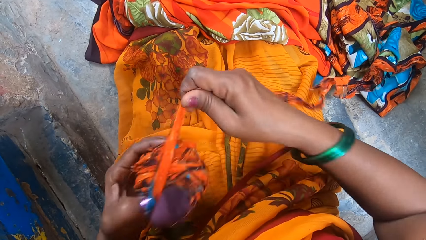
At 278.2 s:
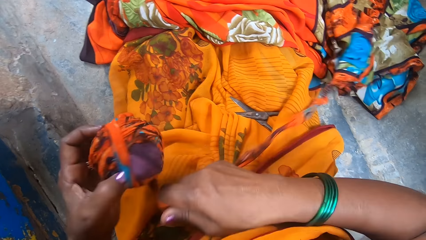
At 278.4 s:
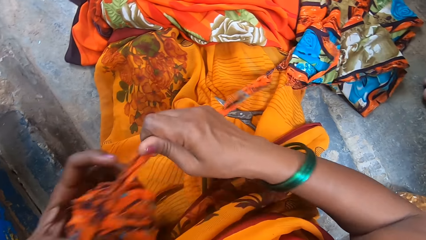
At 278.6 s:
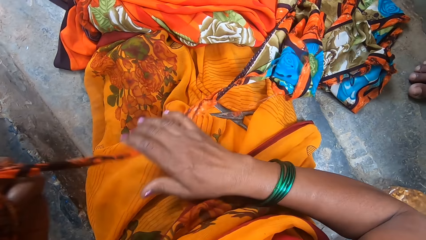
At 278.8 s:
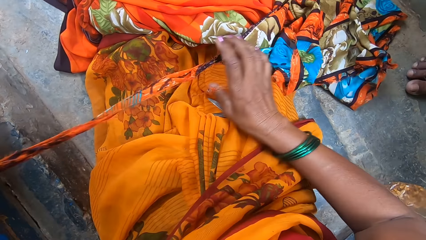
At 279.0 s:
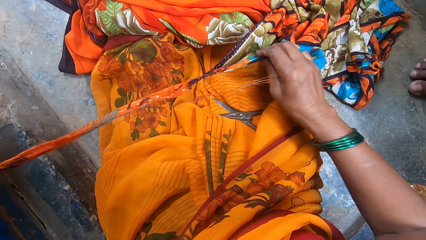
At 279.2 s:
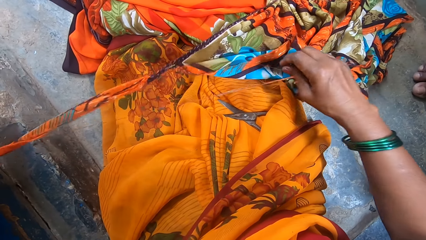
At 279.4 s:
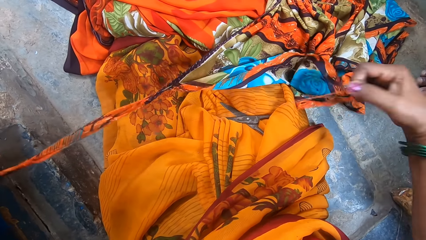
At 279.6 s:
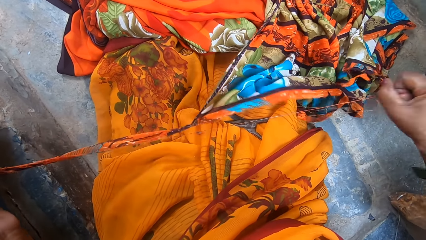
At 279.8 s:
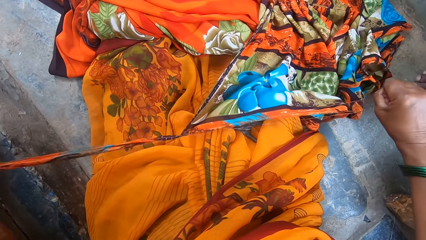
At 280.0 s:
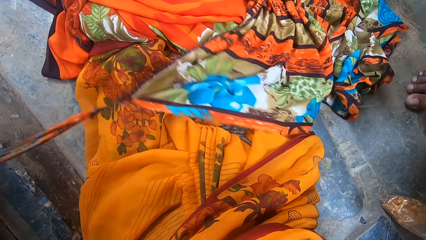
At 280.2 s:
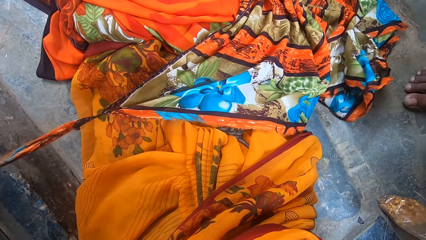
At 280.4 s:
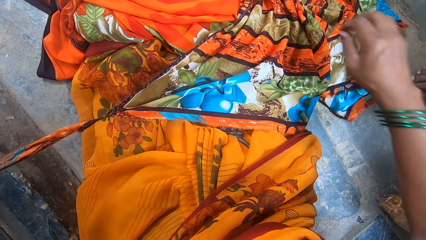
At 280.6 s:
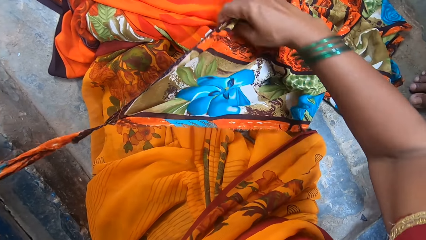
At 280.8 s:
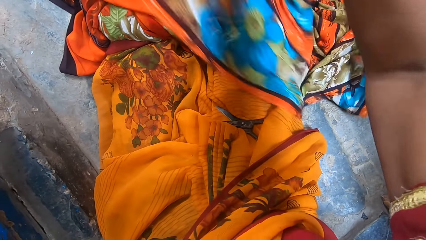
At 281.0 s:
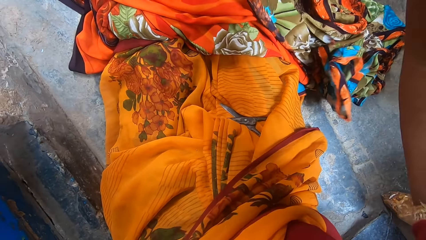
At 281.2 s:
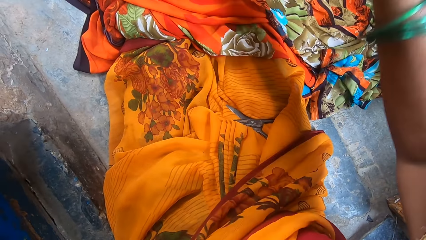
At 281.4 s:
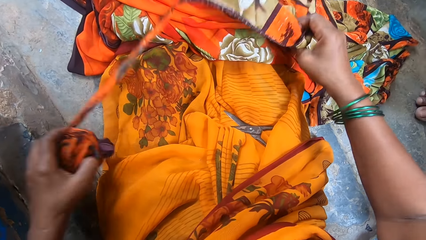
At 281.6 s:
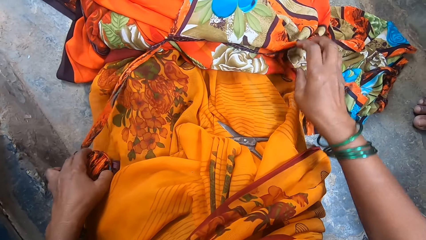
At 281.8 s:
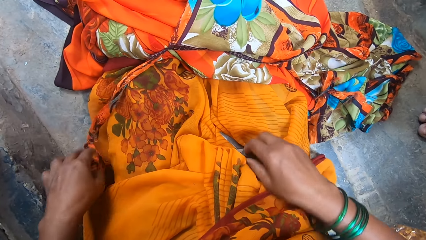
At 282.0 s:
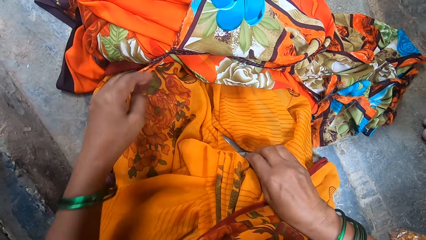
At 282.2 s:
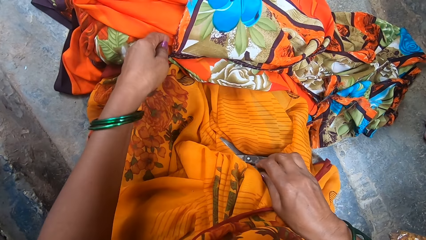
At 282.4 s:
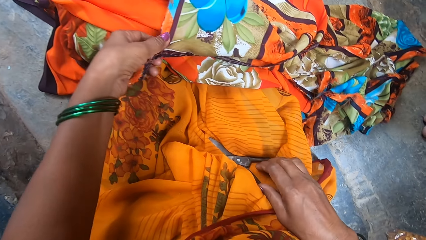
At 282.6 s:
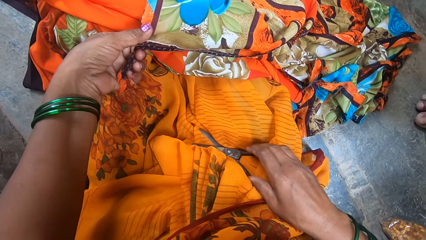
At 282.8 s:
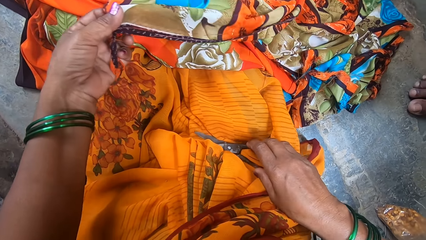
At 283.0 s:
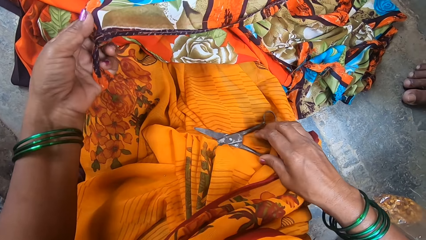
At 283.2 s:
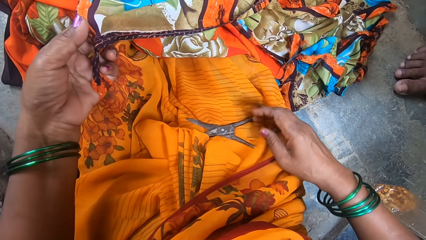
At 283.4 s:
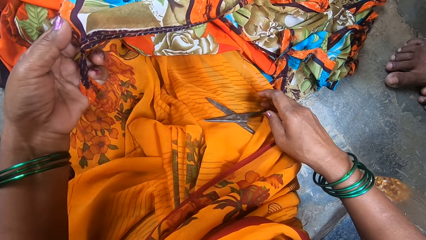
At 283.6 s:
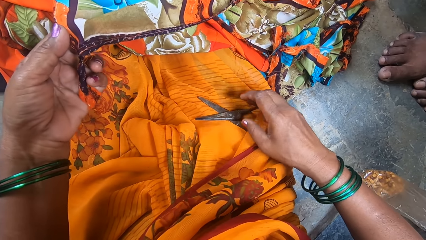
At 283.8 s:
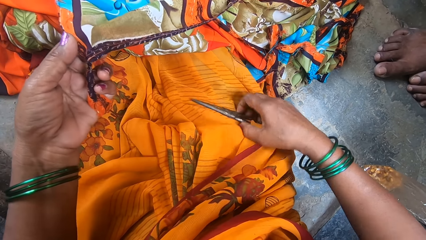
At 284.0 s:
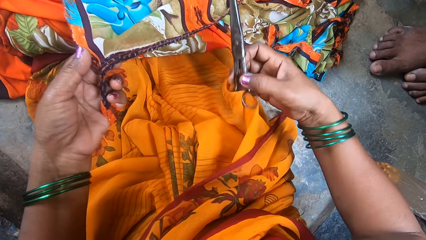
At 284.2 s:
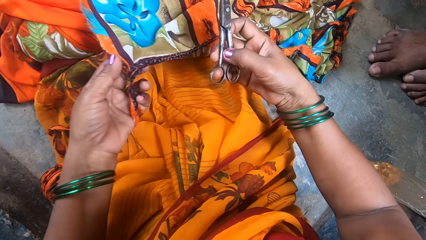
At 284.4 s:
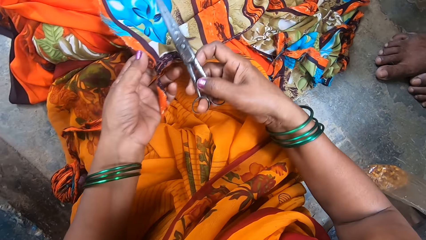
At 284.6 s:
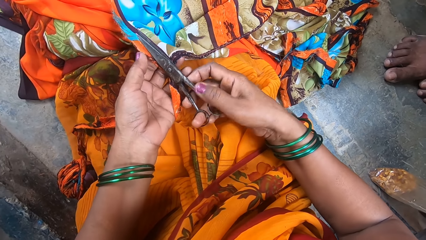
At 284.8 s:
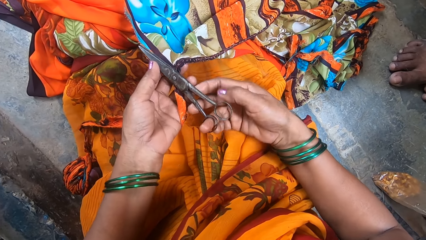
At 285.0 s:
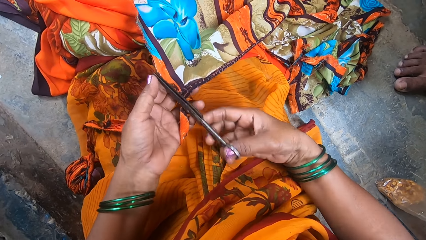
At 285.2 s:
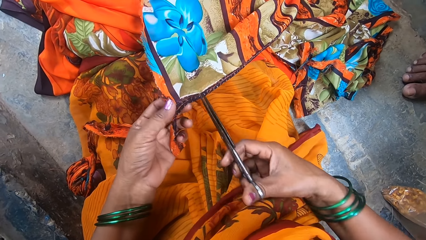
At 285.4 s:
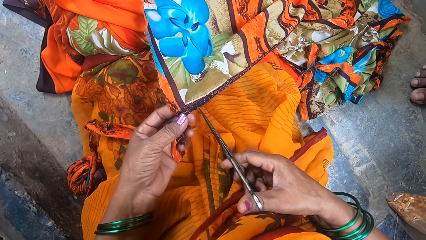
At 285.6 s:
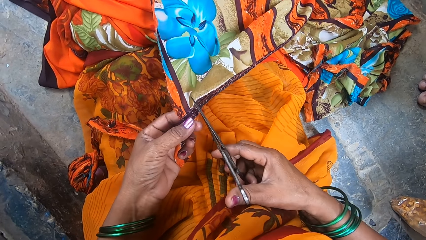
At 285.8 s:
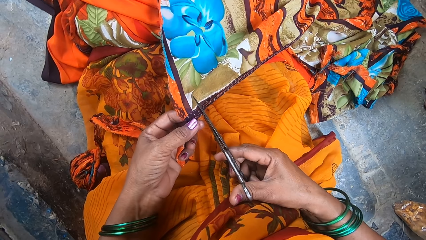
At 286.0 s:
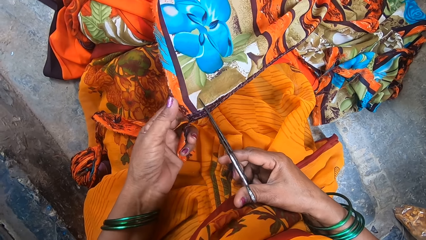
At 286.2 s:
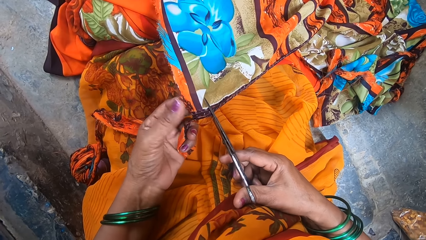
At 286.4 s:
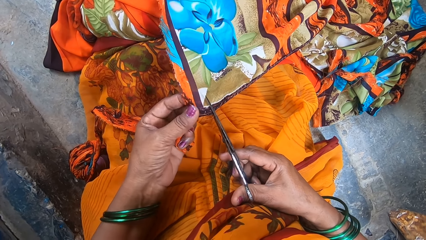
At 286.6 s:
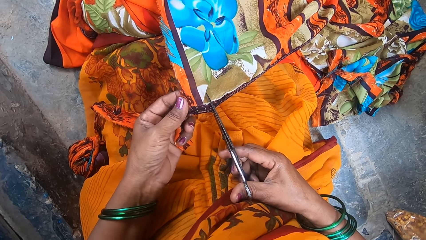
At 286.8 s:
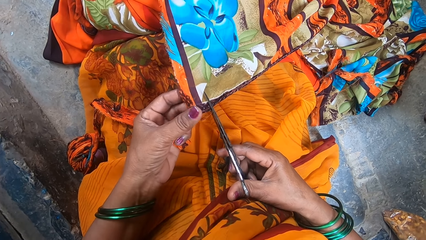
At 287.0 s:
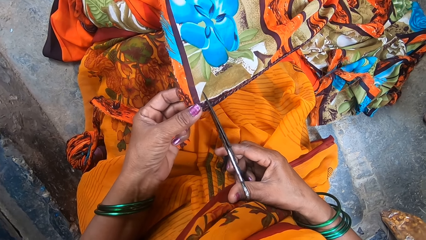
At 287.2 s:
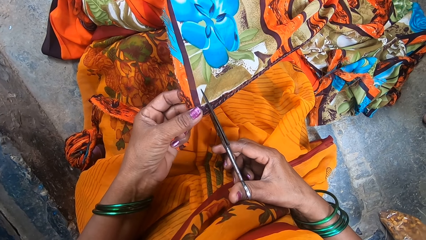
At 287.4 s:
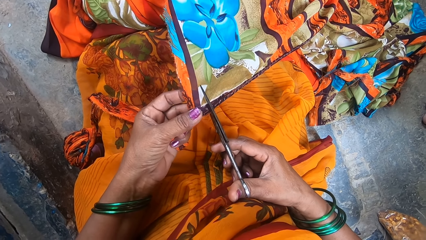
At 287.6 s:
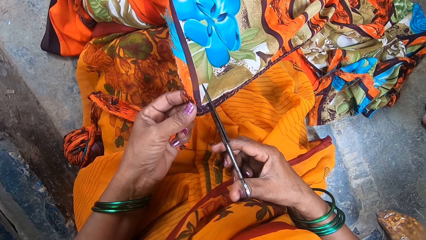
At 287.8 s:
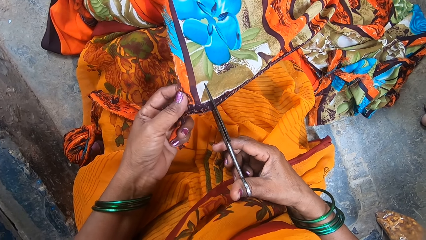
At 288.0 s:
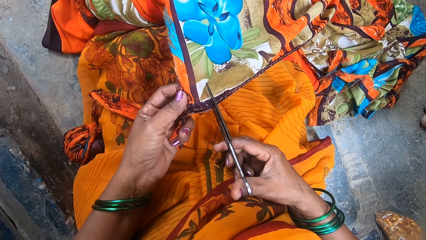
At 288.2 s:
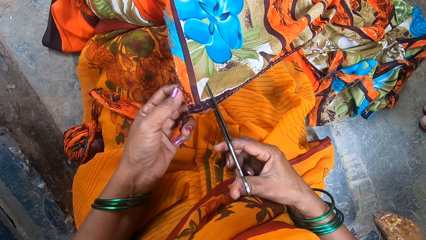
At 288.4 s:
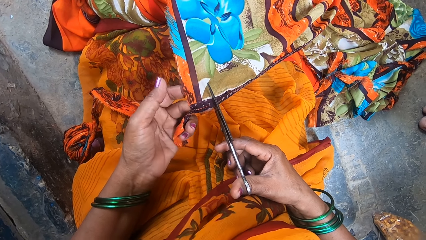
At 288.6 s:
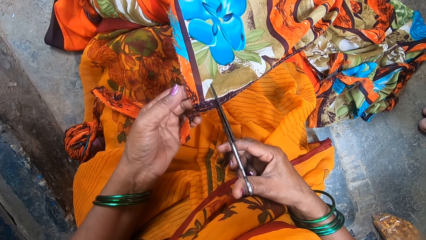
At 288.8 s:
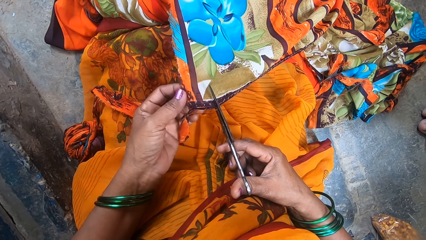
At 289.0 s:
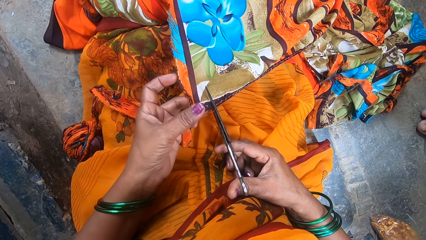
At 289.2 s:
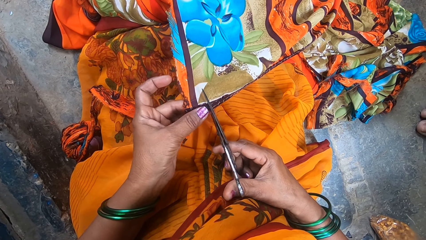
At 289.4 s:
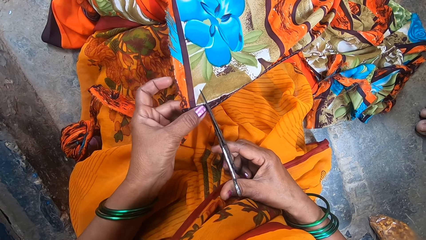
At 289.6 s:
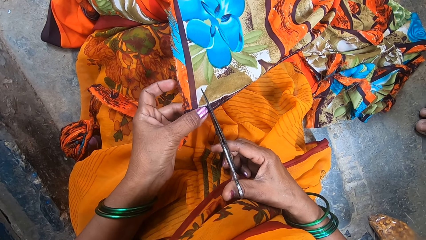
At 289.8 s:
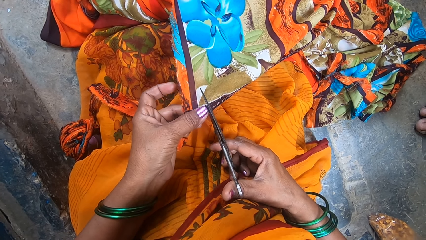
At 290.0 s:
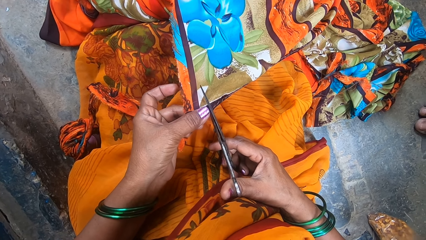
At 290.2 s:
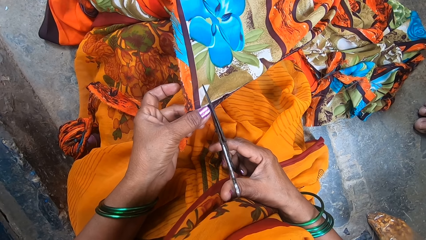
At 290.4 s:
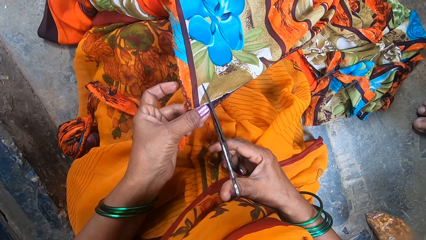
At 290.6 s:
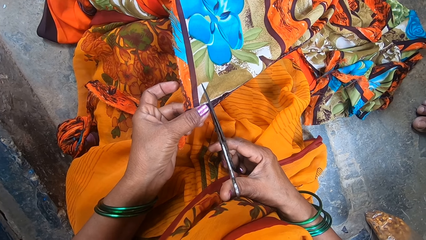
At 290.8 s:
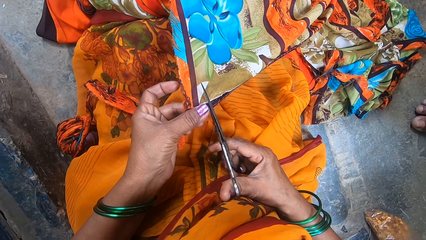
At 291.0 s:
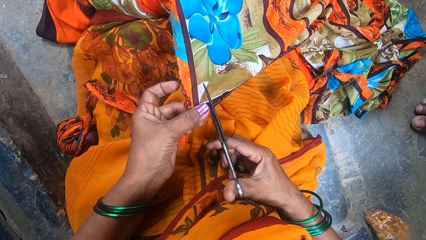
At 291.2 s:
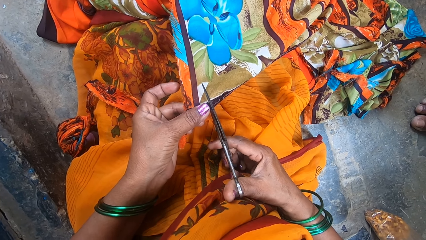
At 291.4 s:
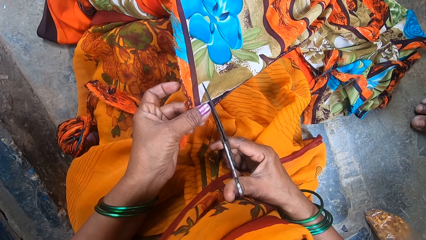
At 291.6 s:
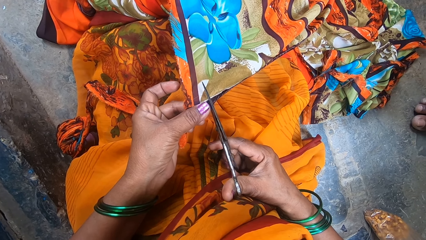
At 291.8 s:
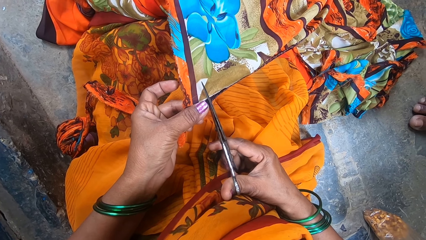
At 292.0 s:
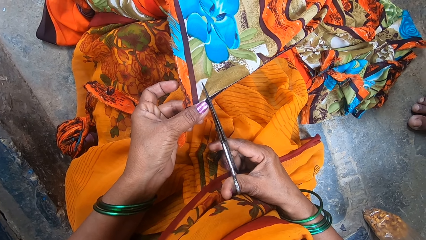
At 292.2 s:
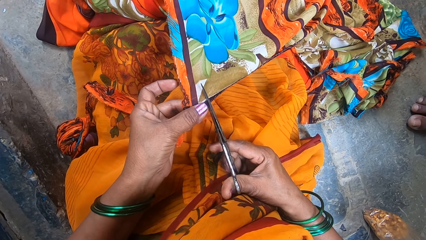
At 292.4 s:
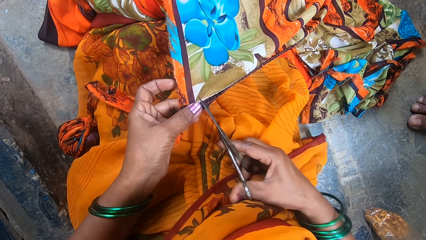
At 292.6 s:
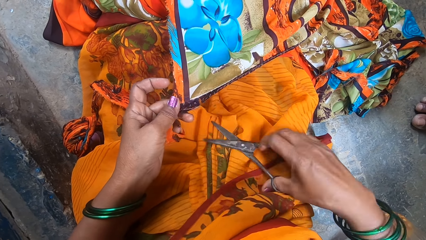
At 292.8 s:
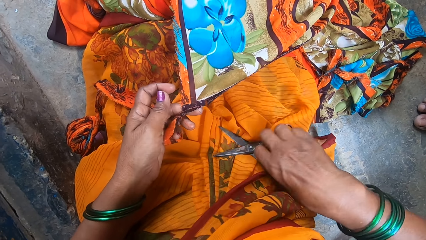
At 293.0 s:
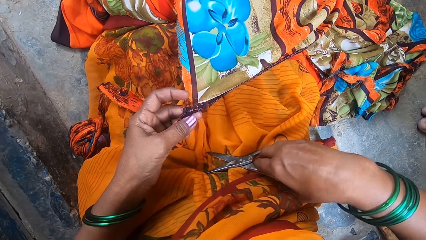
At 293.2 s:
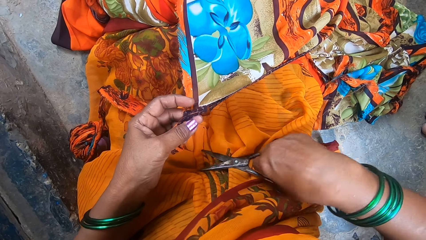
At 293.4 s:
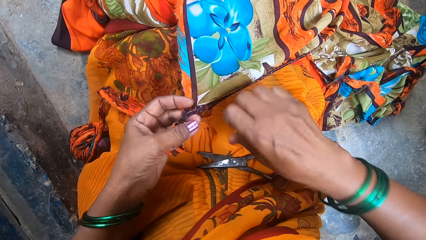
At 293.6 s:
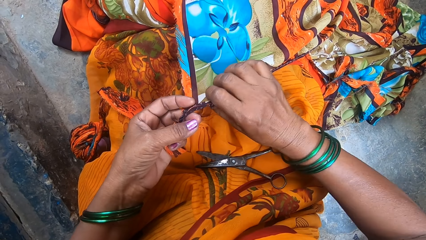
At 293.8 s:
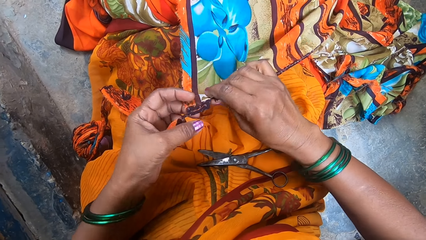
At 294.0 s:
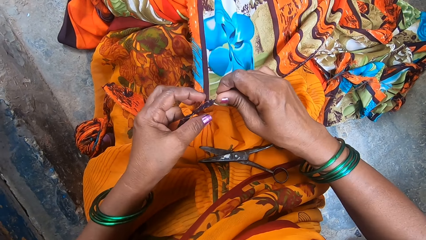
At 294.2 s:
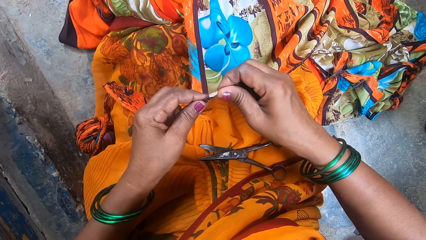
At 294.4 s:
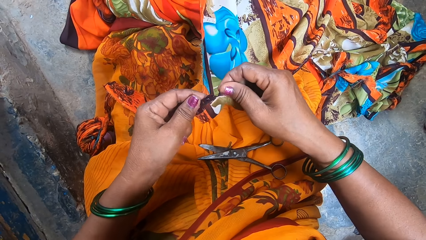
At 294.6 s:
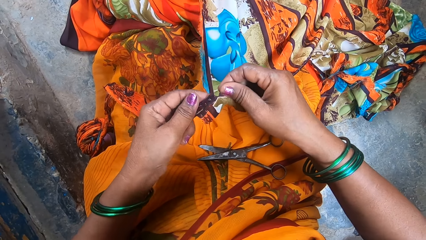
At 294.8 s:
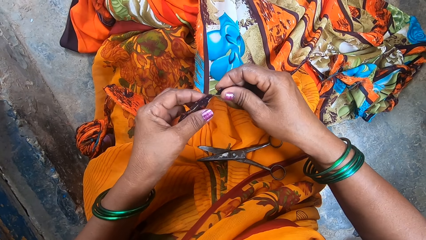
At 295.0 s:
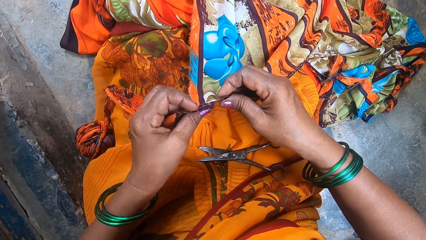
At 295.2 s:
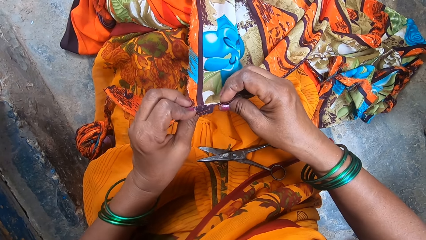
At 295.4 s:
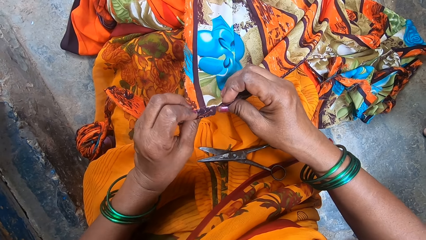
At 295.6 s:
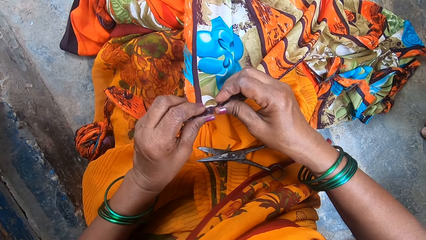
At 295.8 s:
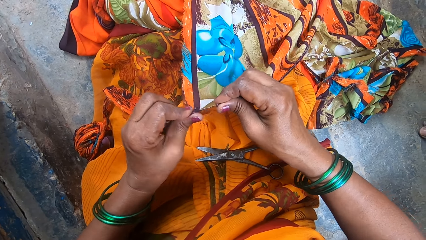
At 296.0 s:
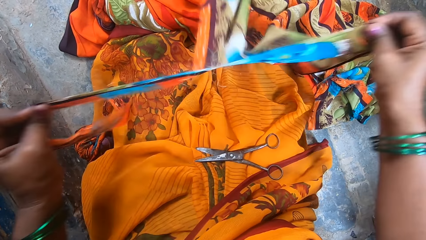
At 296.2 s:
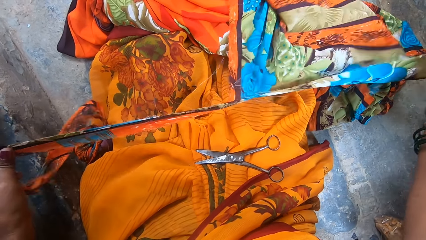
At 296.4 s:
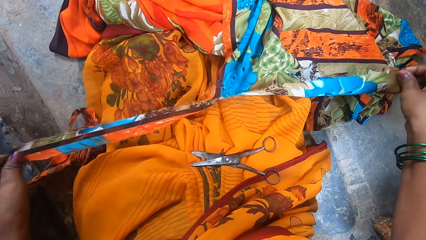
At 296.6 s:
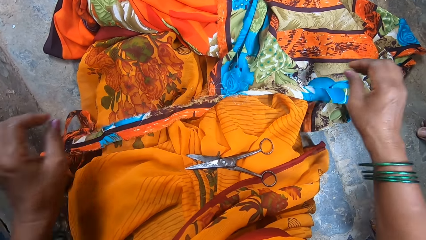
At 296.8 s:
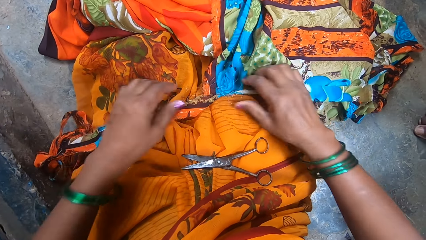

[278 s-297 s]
The camera wearer stretches the piece. They pull the thread. They turn the cloth. They put the piece of cloth down. They touch the cloth. They pick up the scissors. They cut the cloth with the scissors. They put the scissors on the cloth. They tear the cloth.
